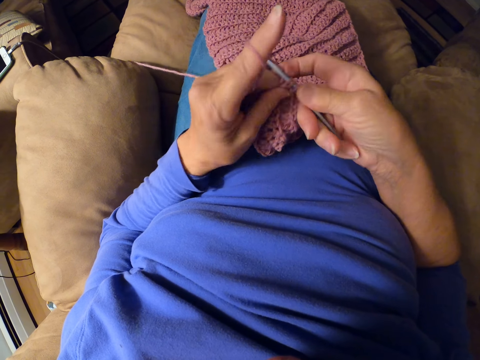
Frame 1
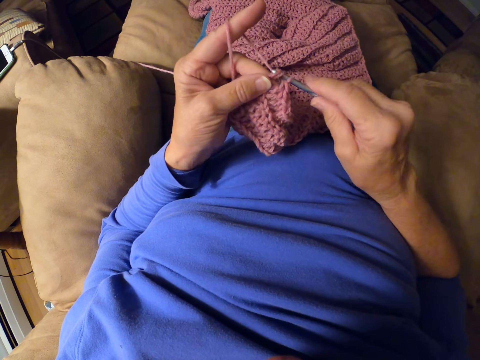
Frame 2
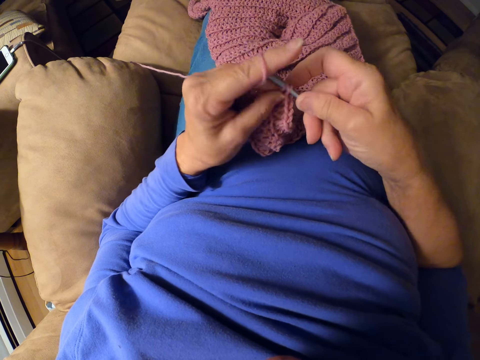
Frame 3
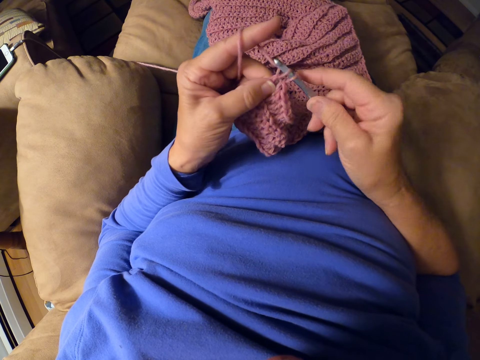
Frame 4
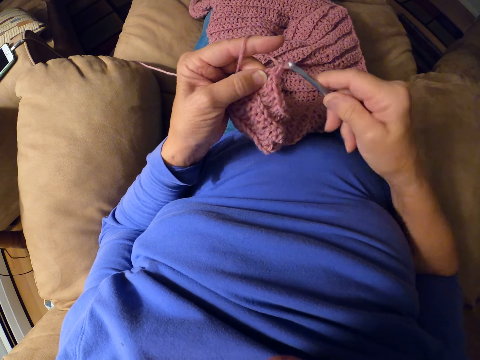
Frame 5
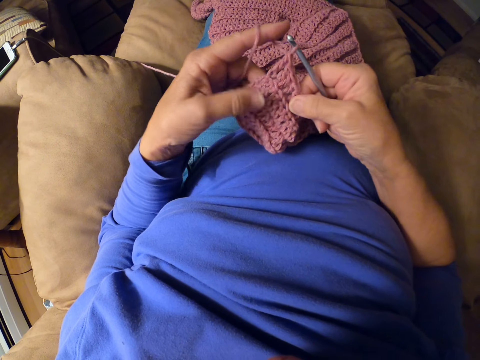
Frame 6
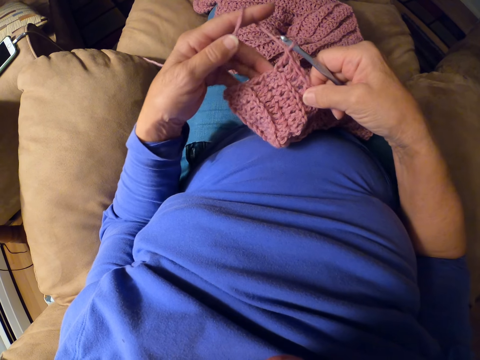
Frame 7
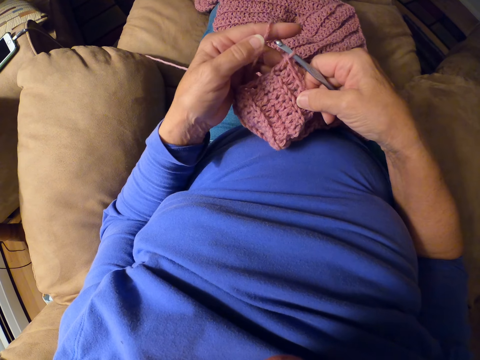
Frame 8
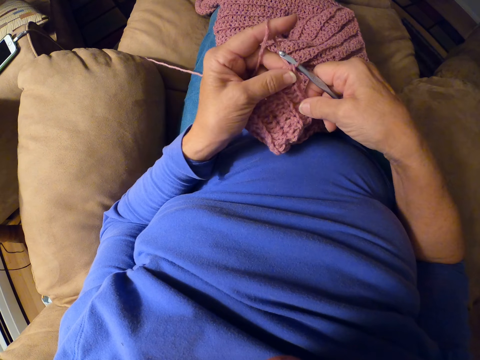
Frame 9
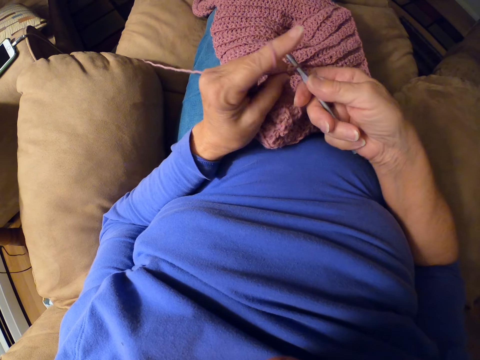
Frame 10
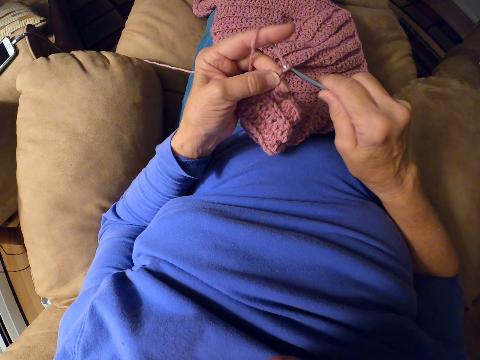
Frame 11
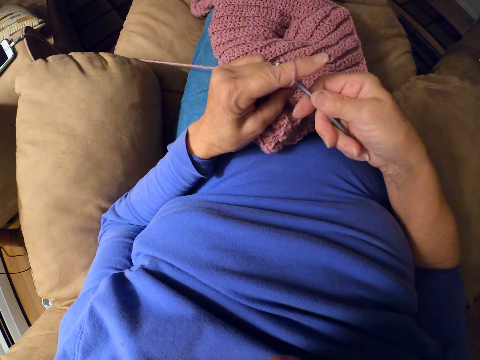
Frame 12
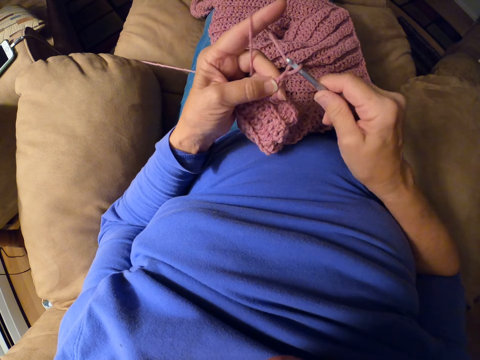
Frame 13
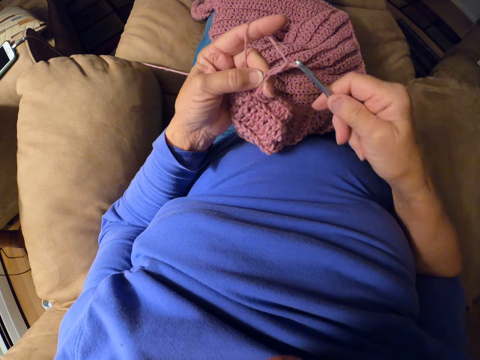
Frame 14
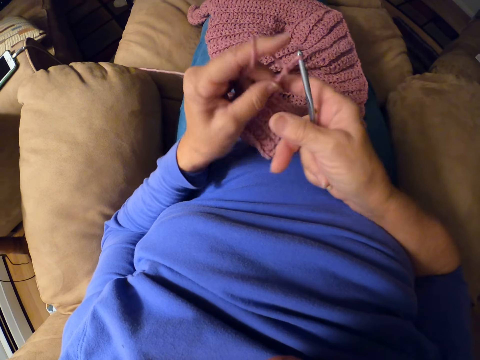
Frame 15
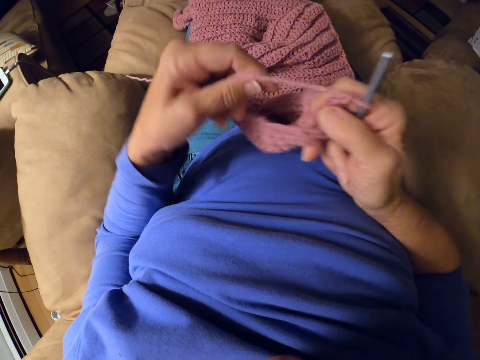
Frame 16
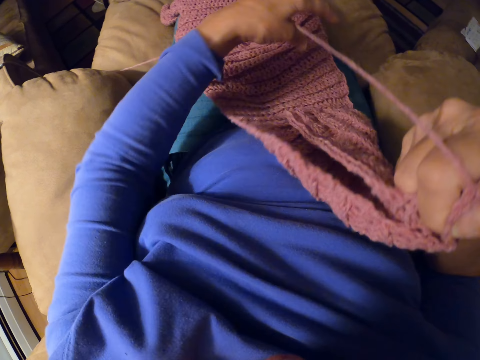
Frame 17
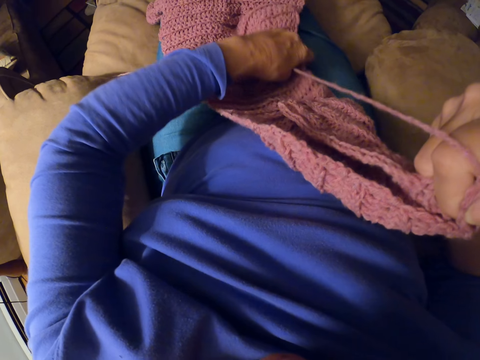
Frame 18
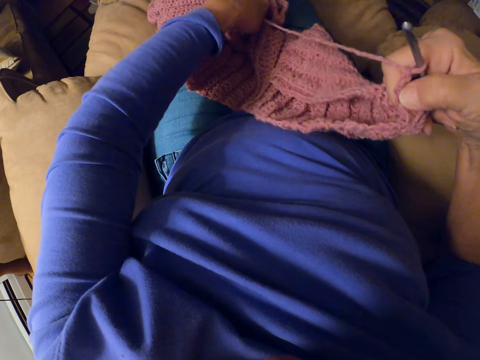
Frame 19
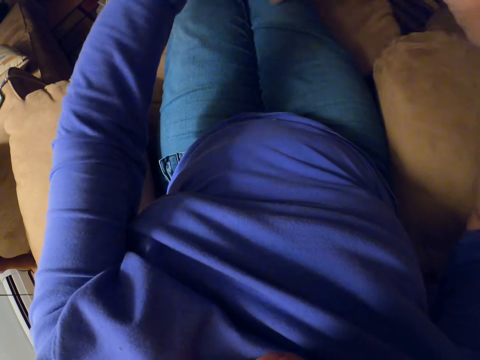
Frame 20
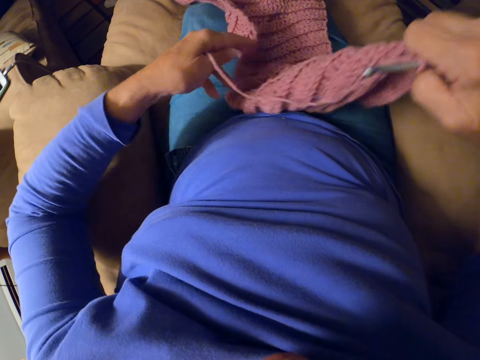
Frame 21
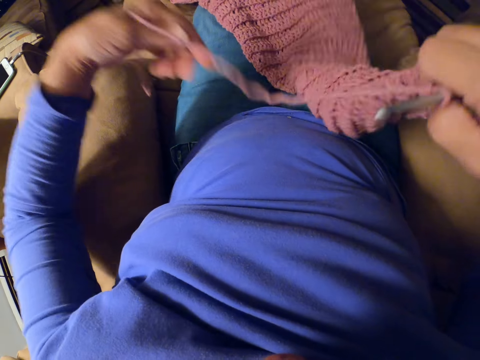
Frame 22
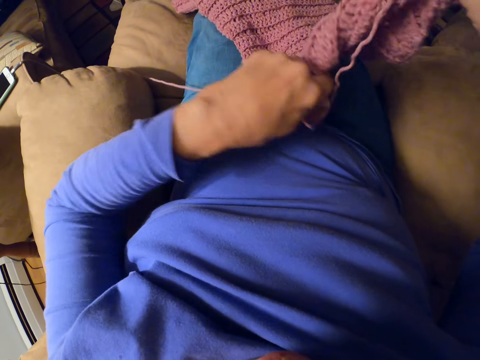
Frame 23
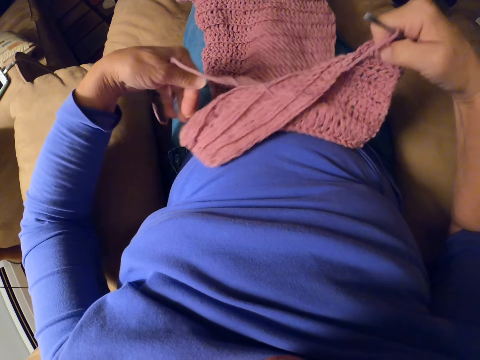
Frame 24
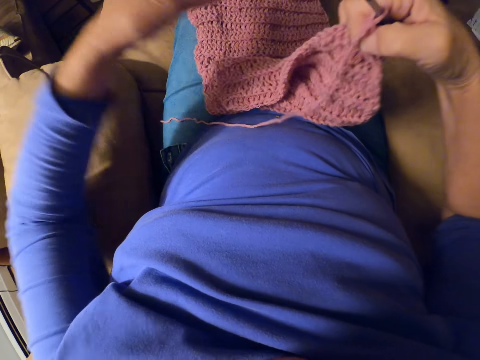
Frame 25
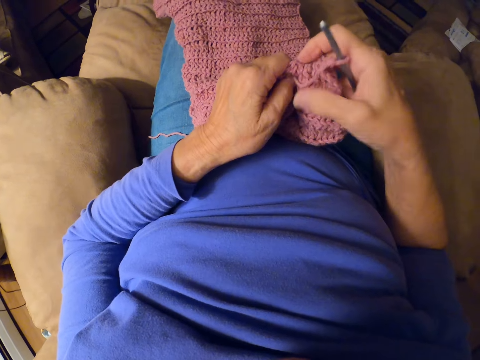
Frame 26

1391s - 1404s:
The camera wearer looks at the woolen fabric. She crochets the woolen fabric with a crochet hook. She holds the crochet hook and the woolen fabric in her right hand. She pulls the yarn. She adjusts the fabric. She pulls the woolen fabric.

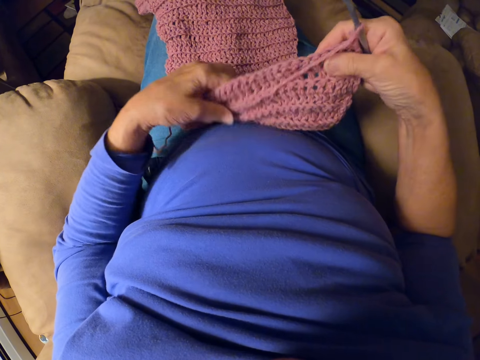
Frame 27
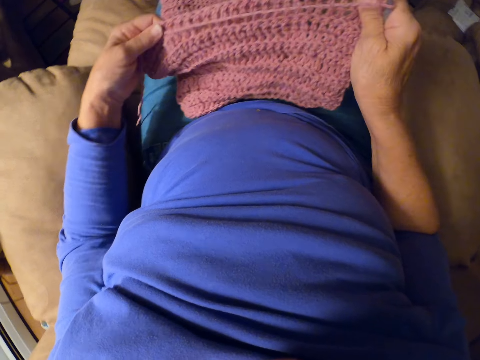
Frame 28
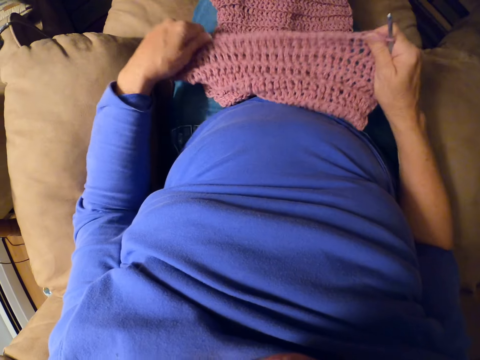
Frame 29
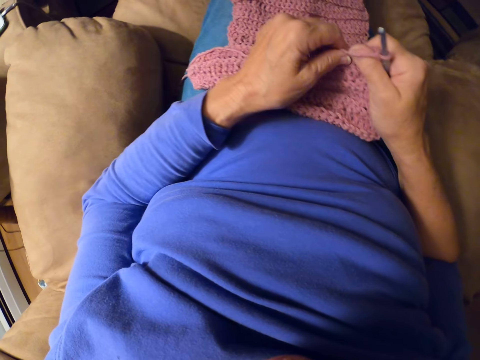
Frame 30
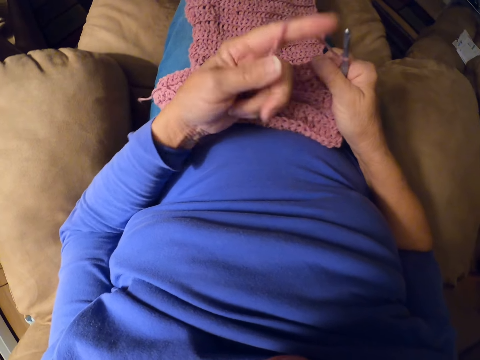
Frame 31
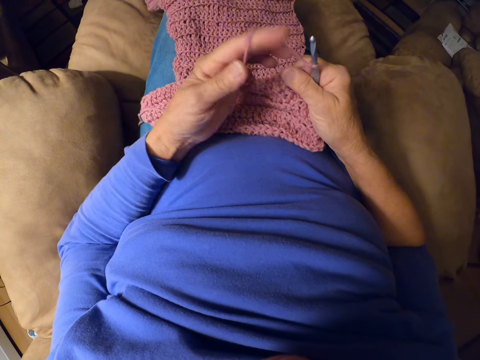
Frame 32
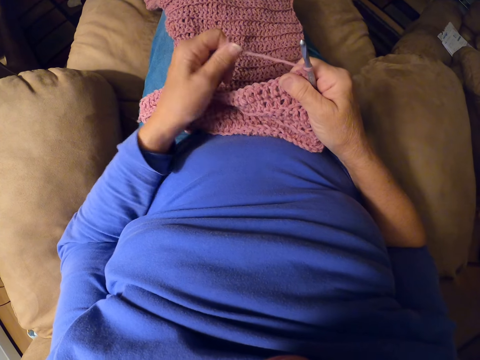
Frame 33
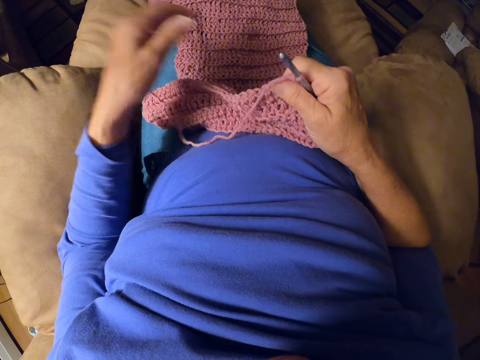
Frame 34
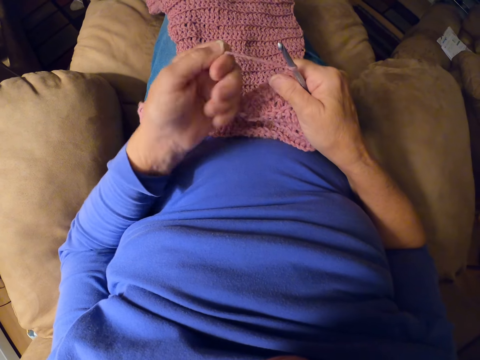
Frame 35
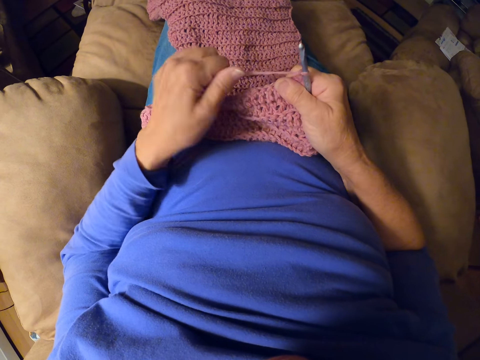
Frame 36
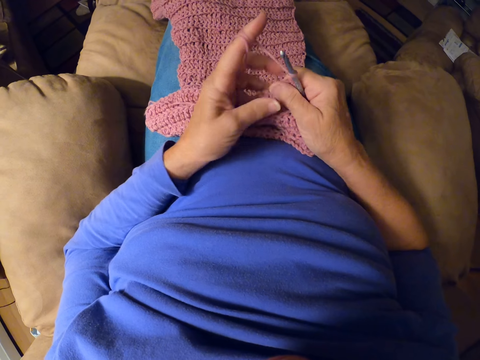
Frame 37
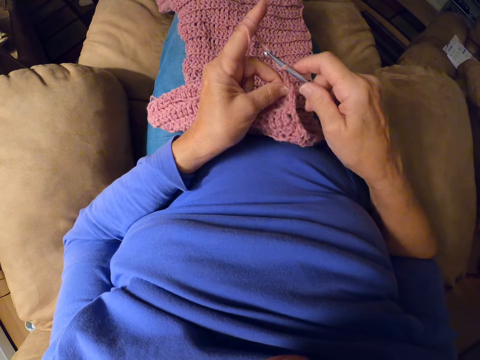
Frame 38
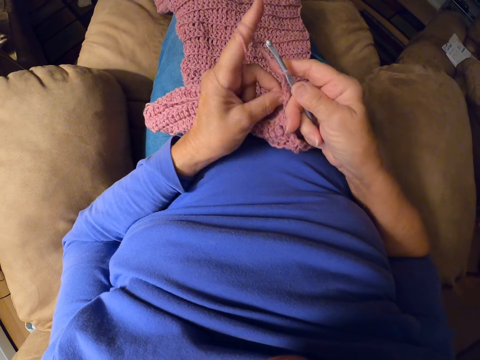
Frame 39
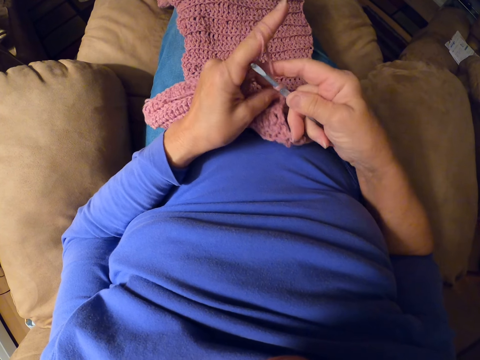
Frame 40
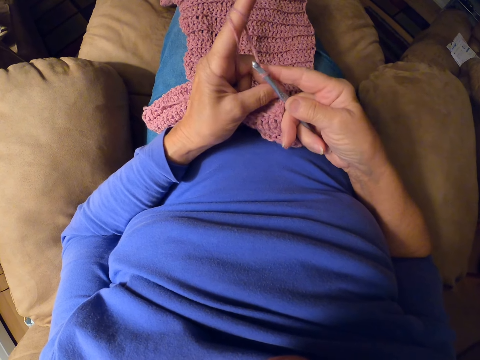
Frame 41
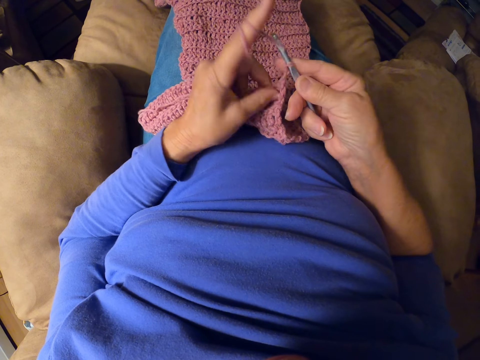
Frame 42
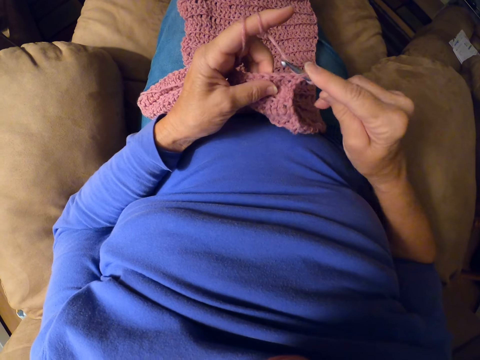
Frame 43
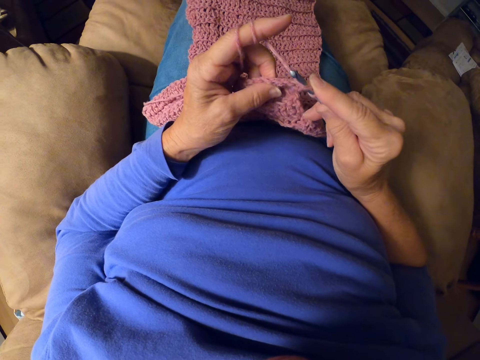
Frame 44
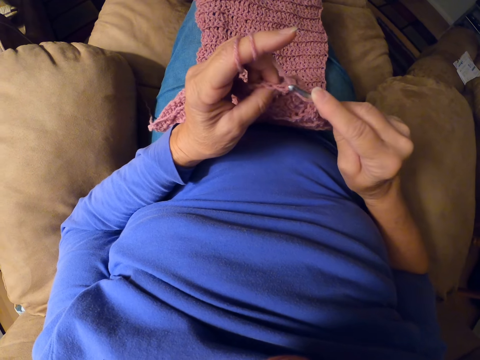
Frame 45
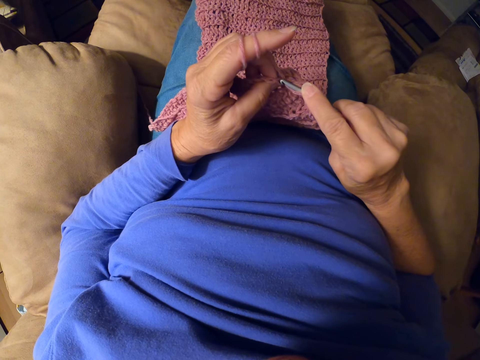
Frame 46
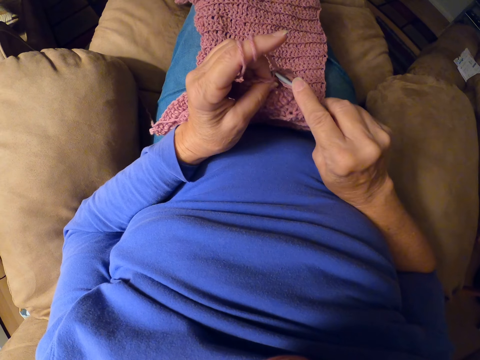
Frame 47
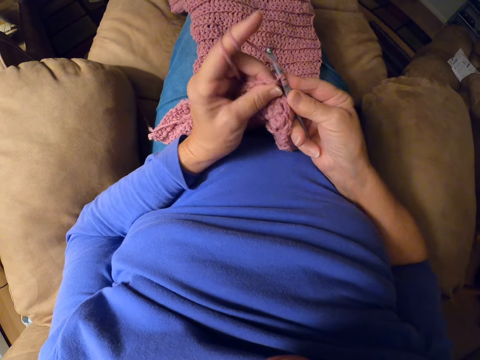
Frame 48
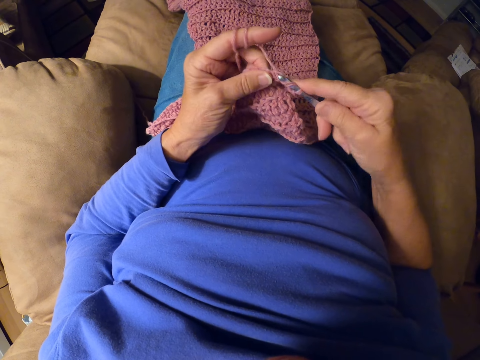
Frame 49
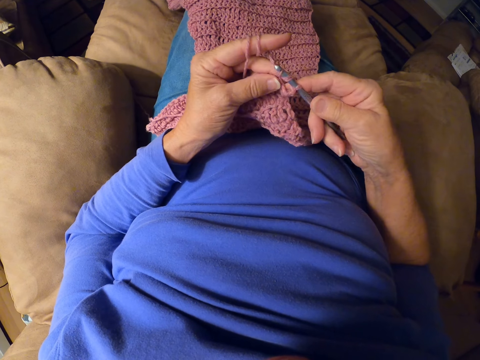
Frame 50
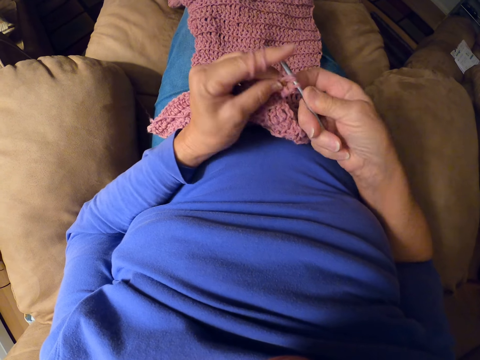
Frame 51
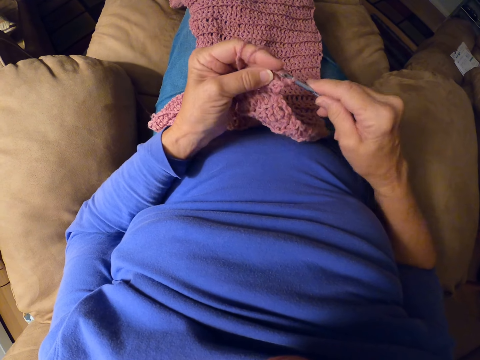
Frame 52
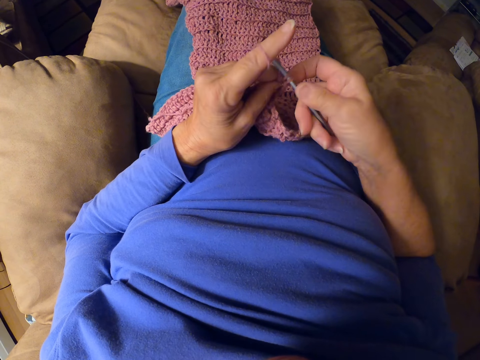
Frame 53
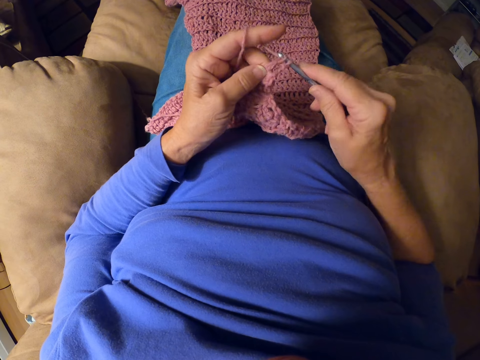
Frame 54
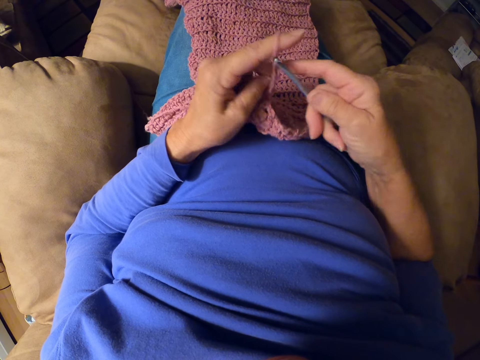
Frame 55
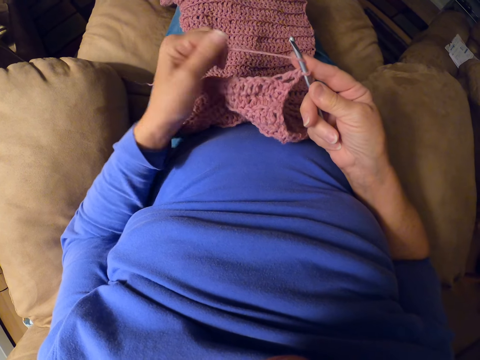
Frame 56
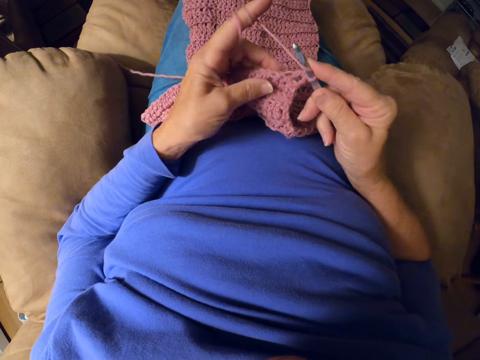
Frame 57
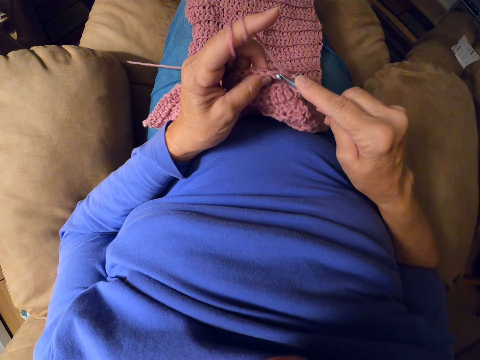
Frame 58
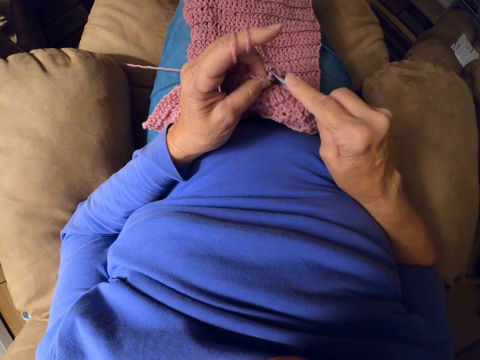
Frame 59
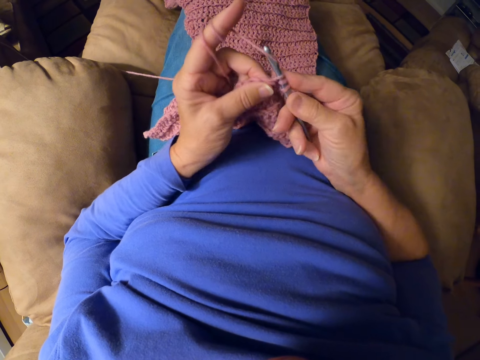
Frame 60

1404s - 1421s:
The camera wearer folds the yarn on her finger. She crochets a woolen fabric with a crochet hook. She folds the yarn on her finger again. She crochets the woolen fabric with the crochet hook again.
